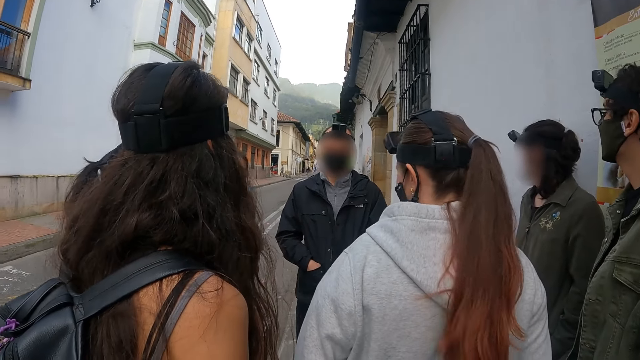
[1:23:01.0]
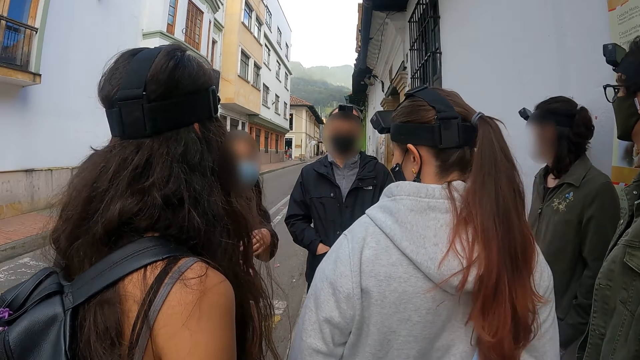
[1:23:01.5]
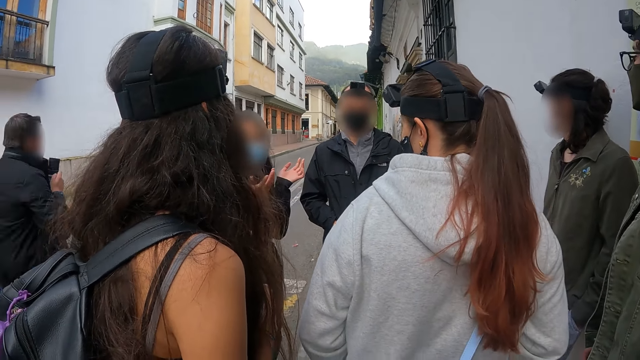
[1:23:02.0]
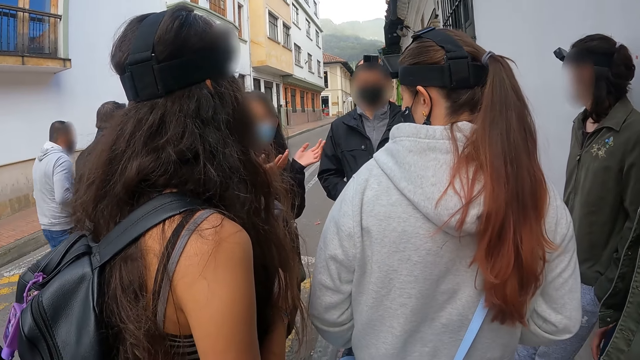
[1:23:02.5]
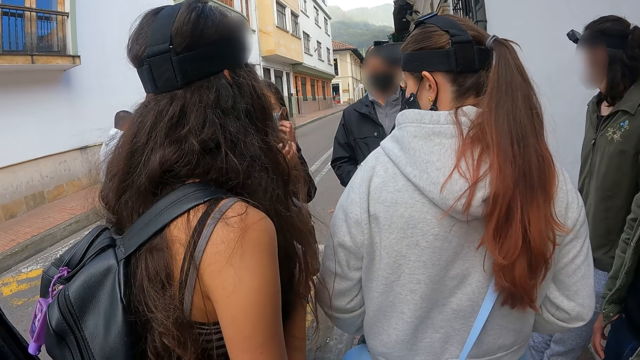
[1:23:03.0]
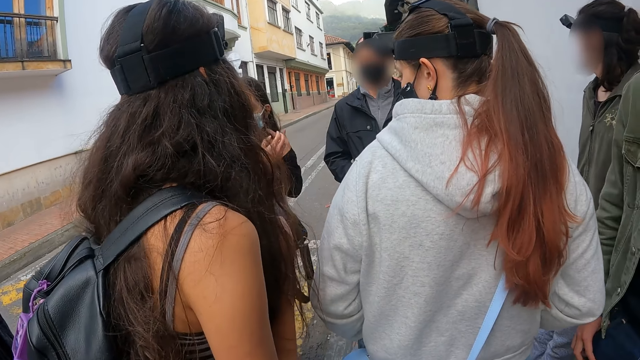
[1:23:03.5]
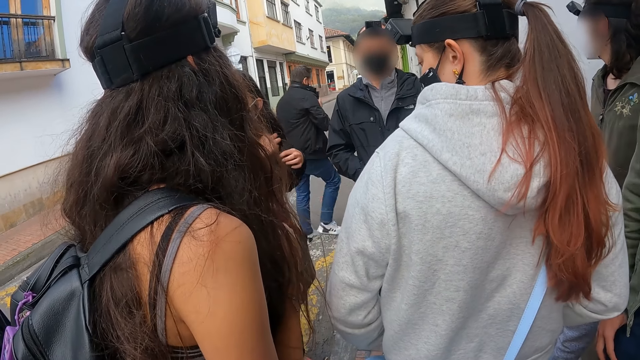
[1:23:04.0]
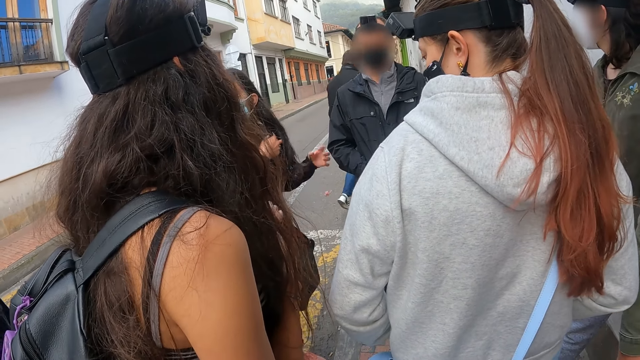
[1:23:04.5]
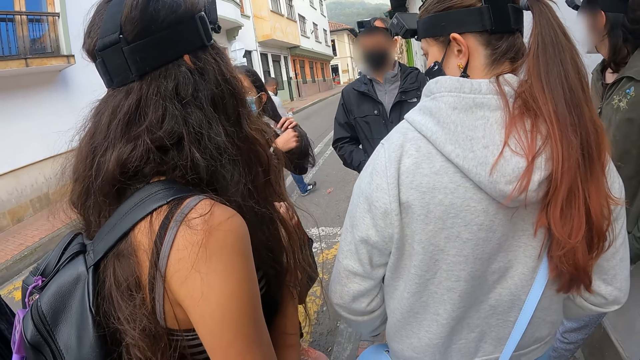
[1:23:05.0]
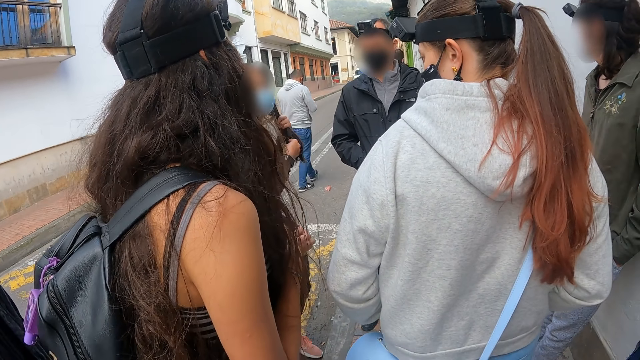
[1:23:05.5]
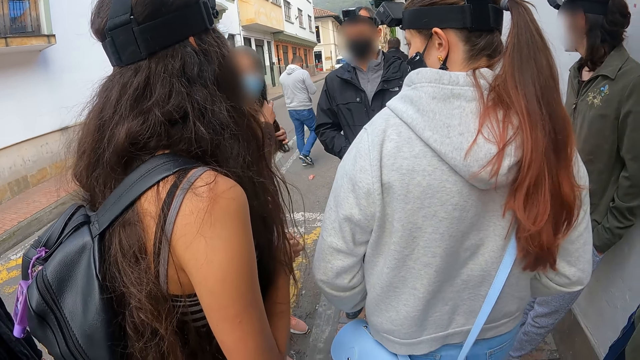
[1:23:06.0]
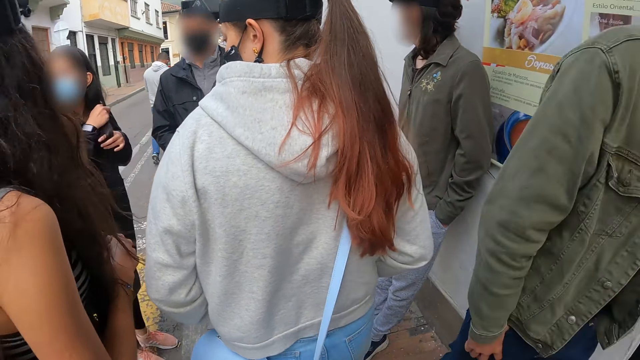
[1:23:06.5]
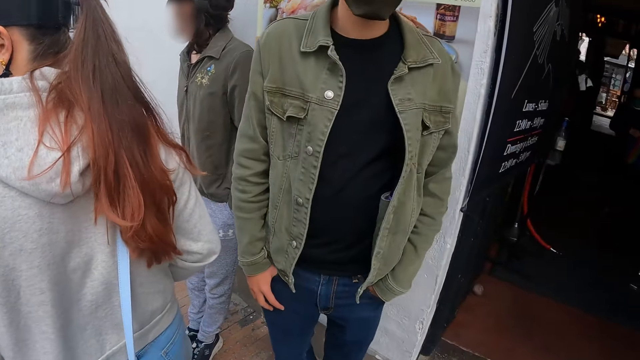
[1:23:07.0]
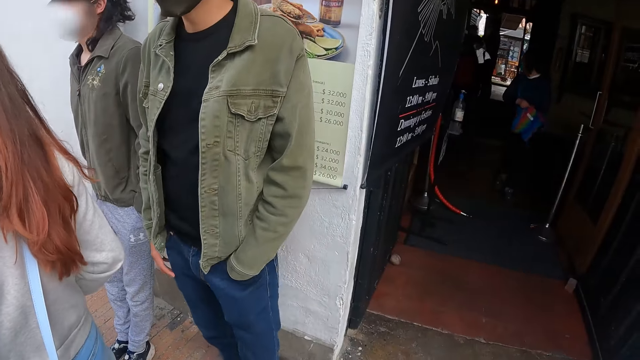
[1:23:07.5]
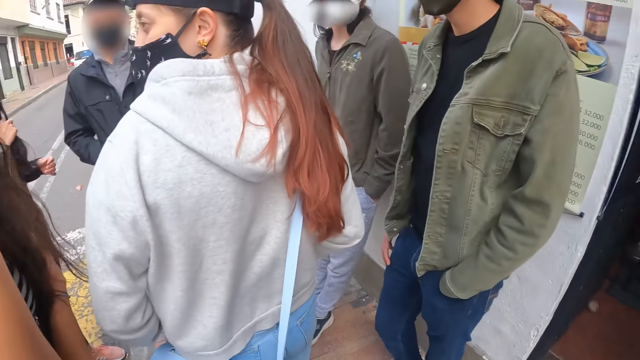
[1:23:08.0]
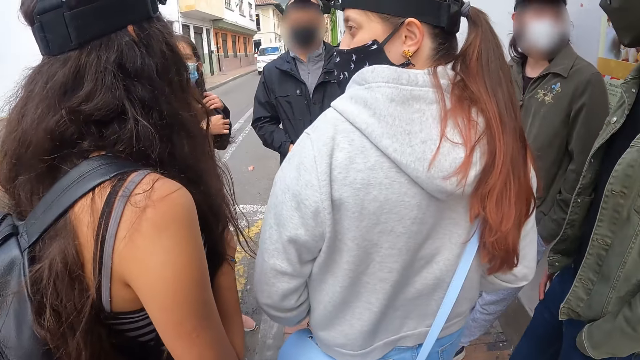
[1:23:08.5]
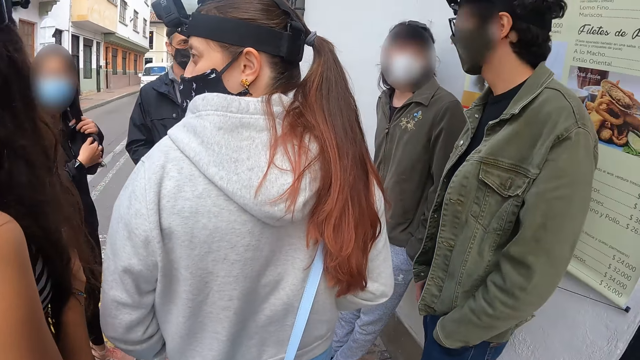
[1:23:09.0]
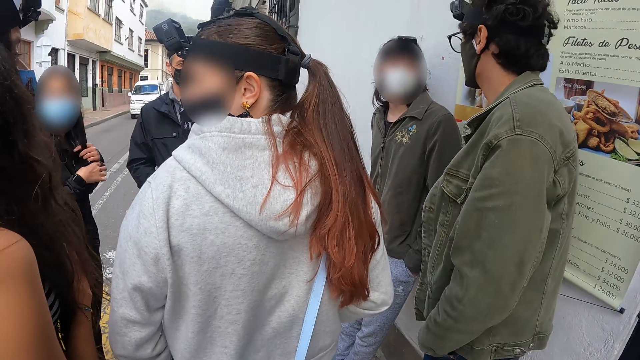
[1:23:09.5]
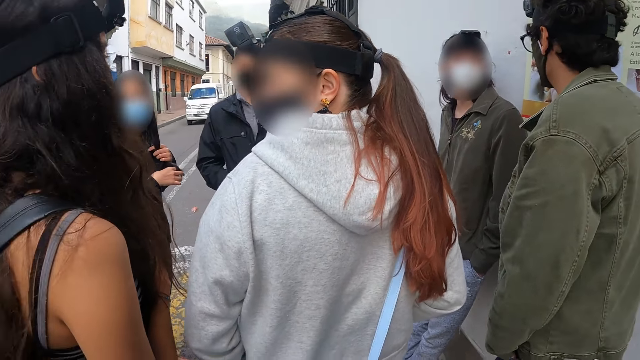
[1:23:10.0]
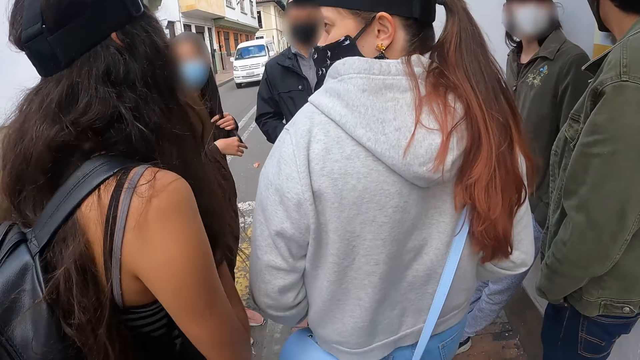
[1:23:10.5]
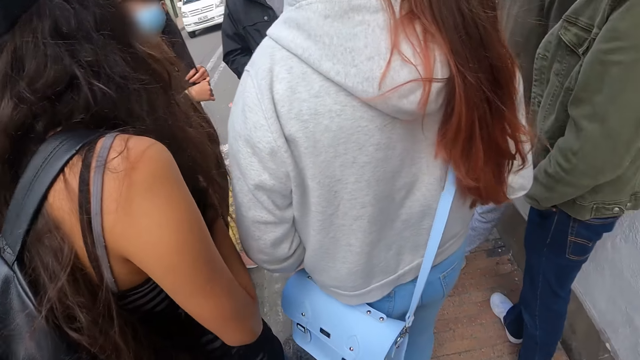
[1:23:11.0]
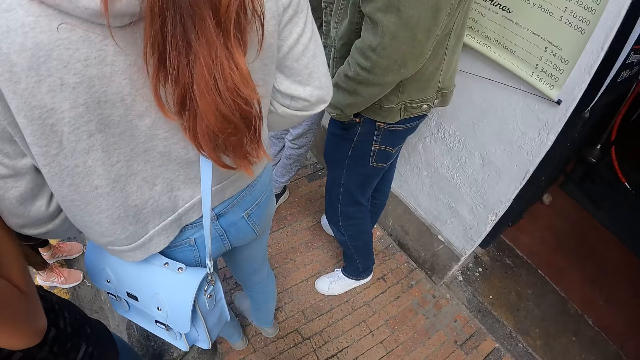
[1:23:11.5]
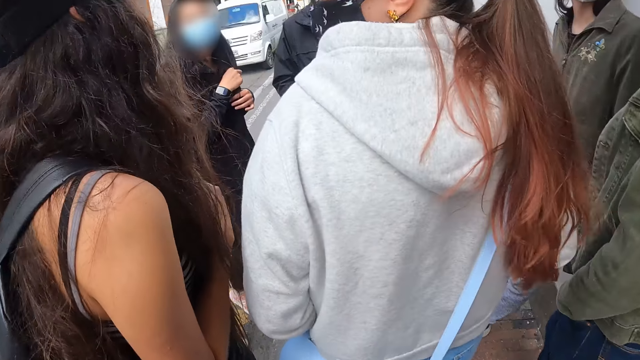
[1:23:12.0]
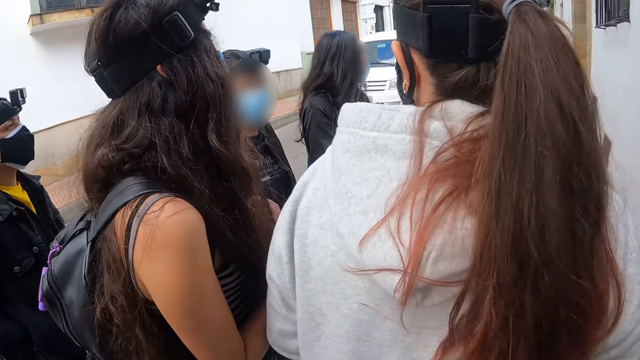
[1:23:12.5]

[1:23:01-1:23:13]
A woman touches the hair.

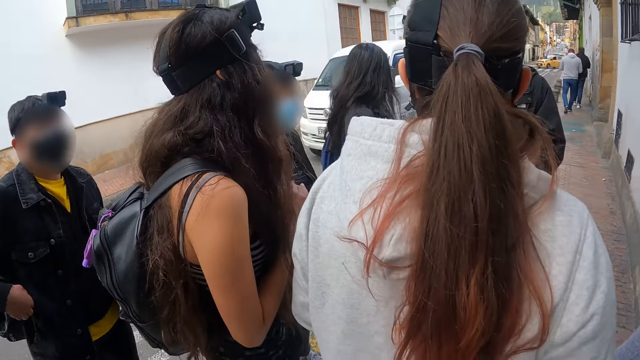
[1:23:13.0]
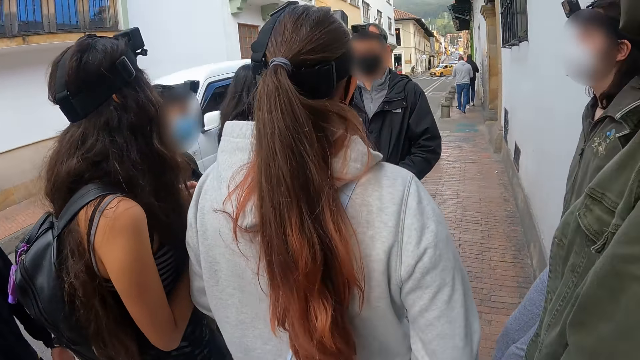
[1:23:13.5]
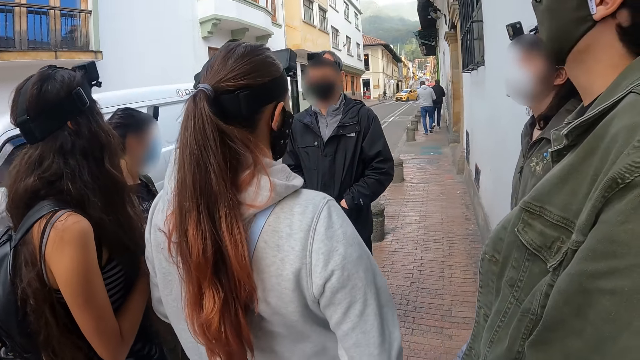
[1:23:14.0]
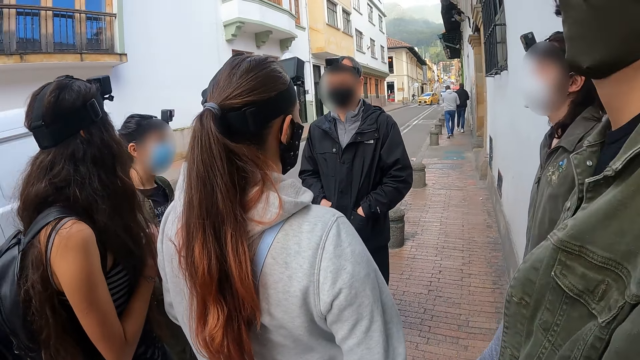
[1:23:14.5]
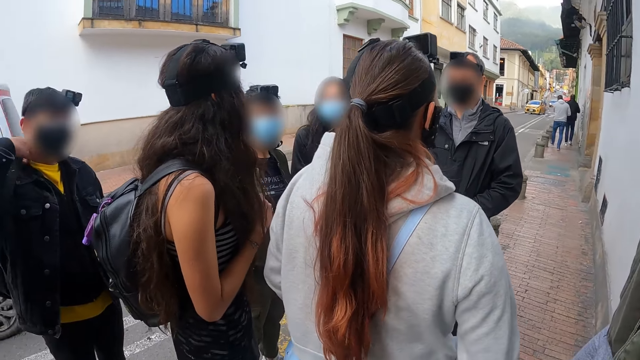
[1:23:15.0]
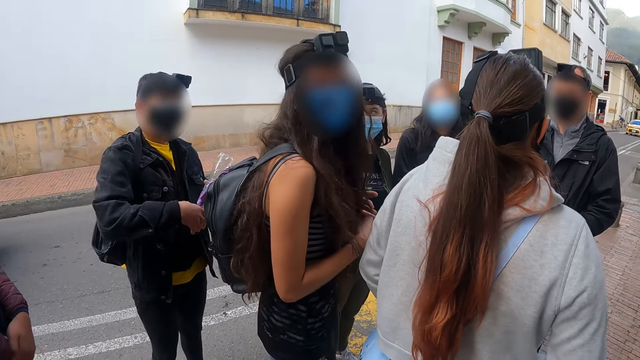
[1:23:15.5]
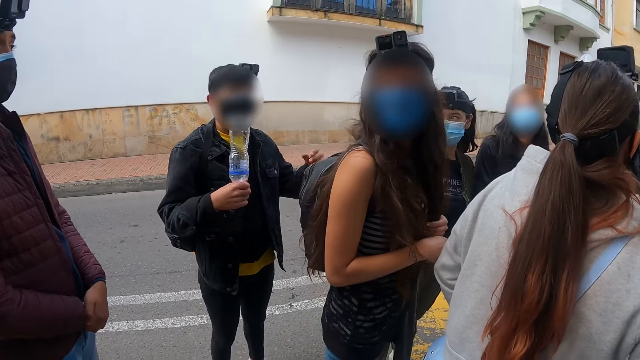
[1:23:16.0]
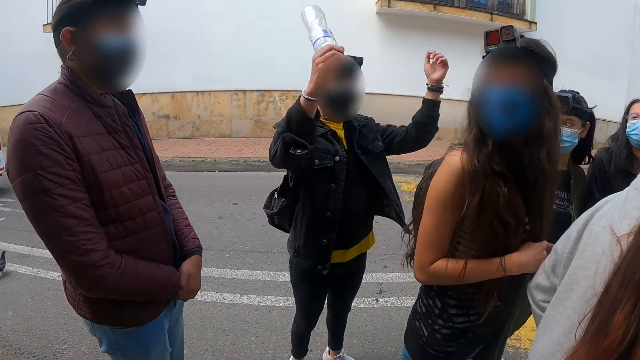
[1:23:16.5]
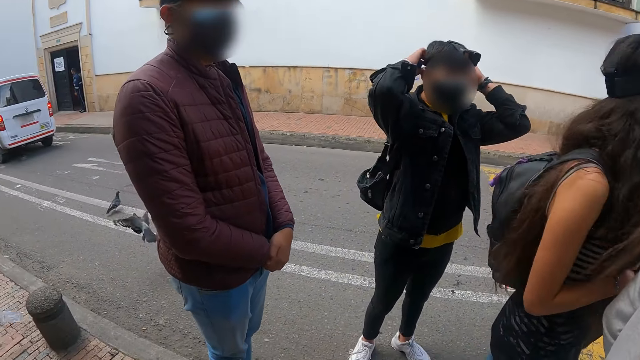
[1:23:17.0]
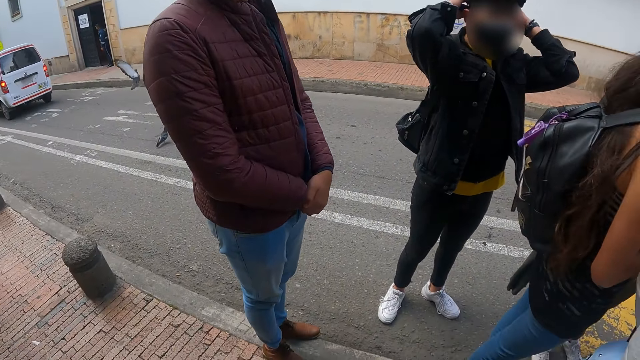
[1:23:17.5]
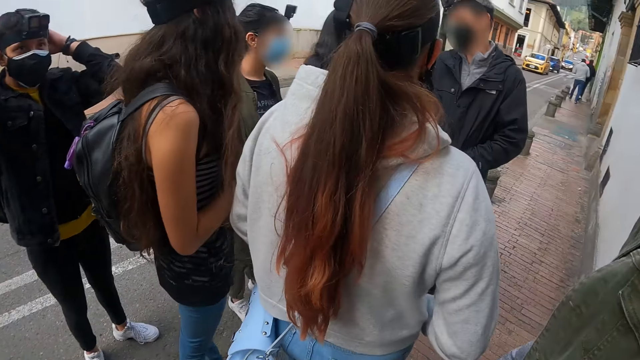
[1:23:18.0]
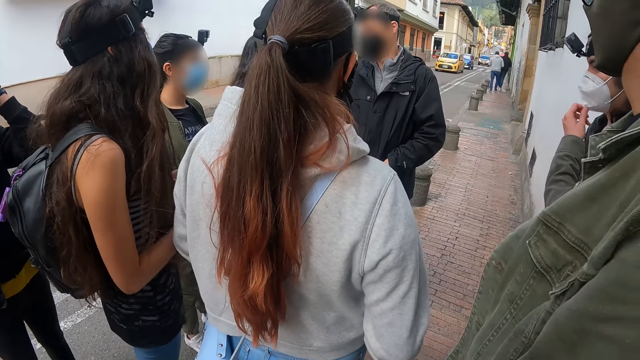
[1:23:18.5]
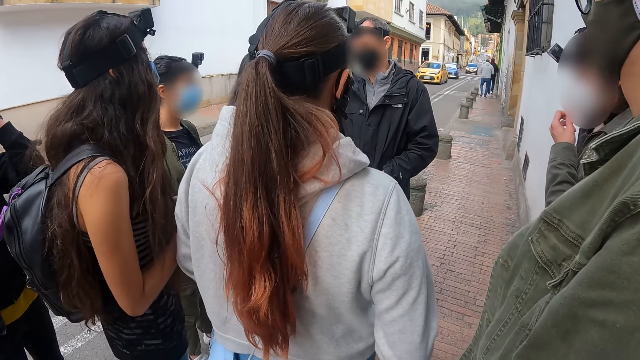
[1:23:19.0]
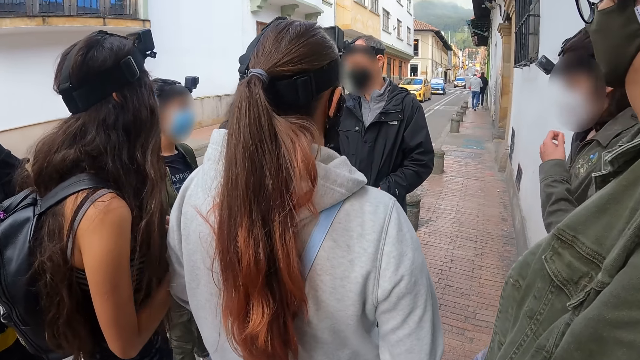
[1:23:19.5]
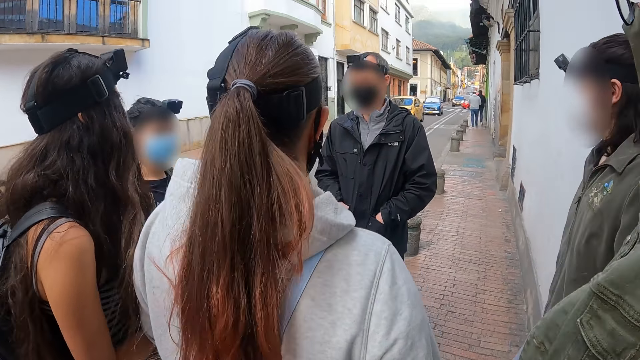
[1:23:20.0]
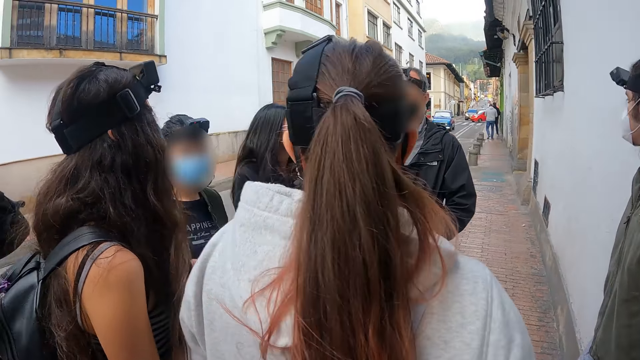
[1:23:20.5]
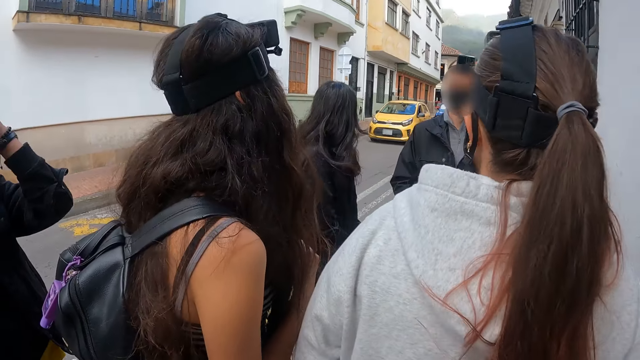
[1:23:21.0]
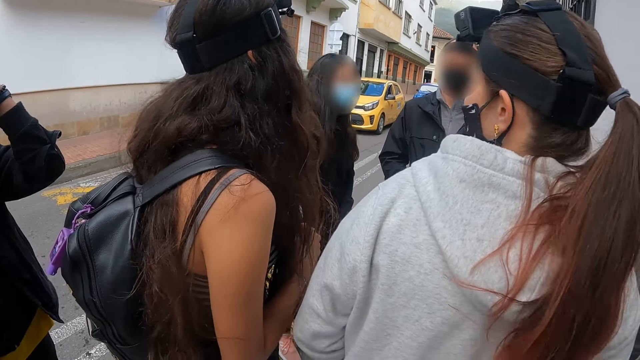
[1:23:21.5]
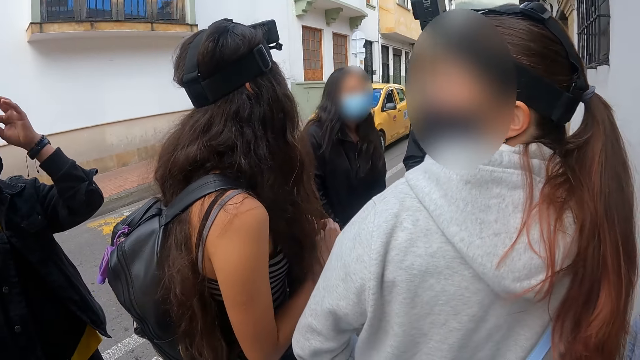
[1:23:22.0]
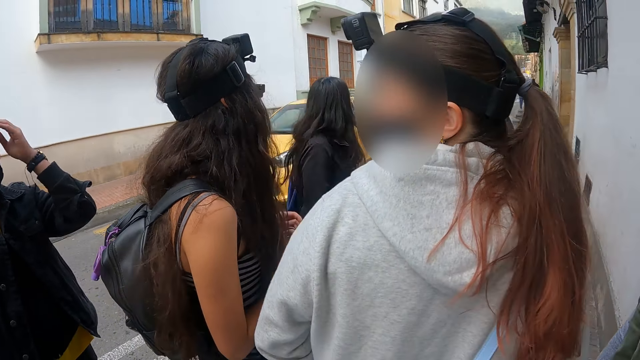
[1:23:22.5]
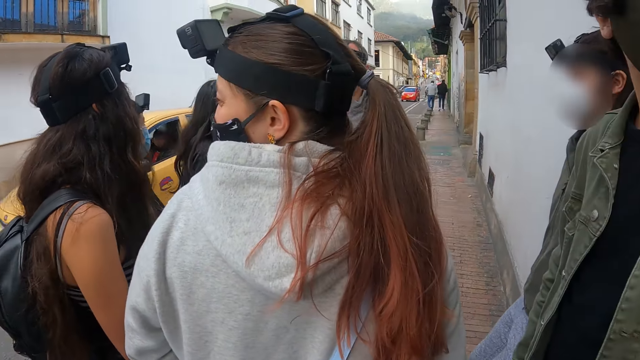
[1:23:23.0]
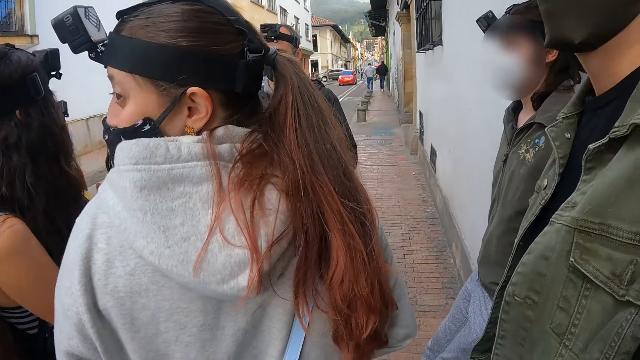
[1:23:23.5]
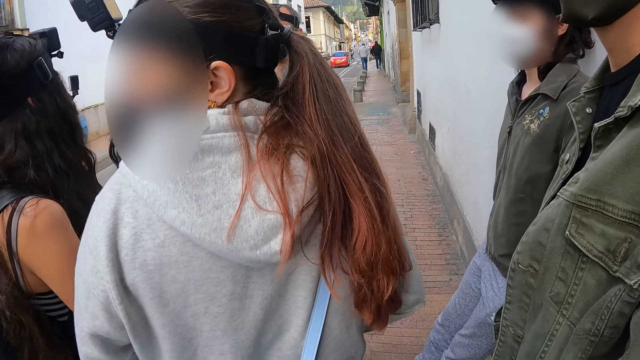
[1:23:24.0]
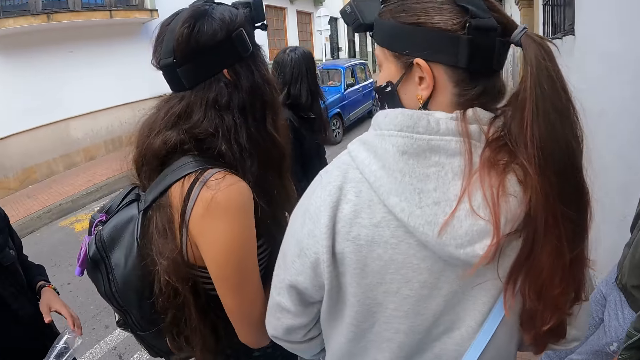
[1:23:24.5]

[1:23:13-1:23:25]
A man converses with the camera wearer. Another man lifts hands and adjusts the camera. A third man adjusts a face mask.
